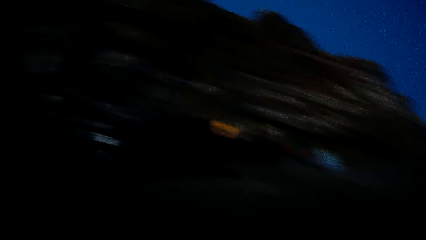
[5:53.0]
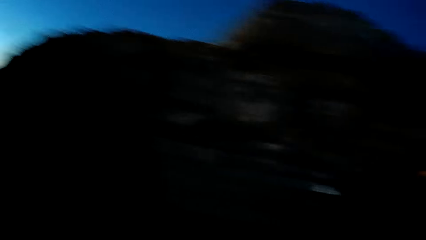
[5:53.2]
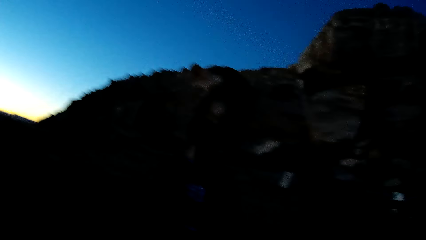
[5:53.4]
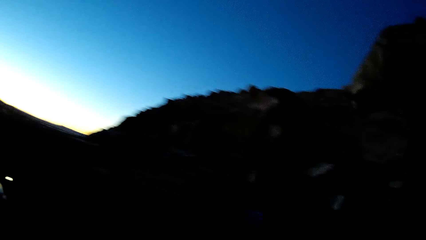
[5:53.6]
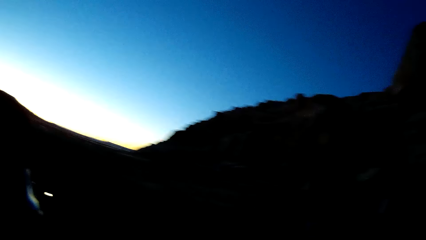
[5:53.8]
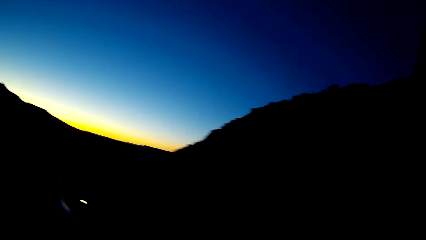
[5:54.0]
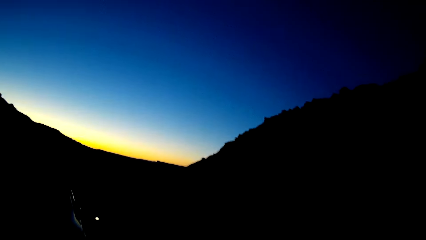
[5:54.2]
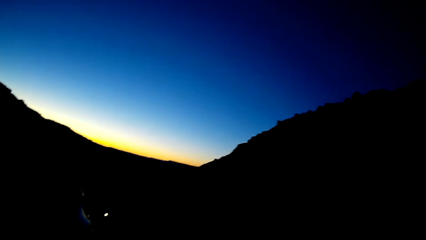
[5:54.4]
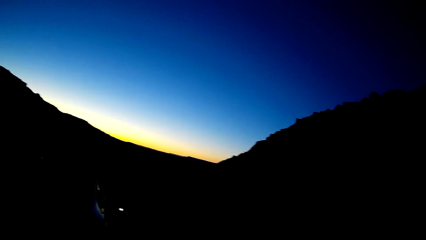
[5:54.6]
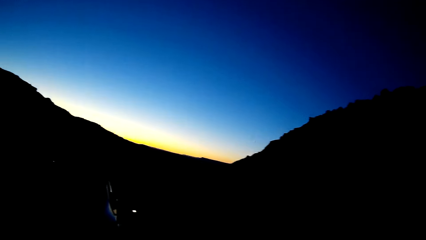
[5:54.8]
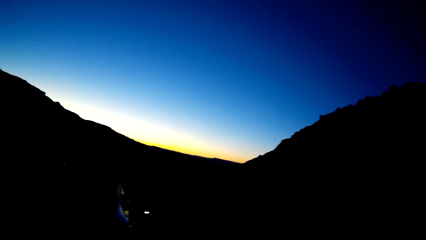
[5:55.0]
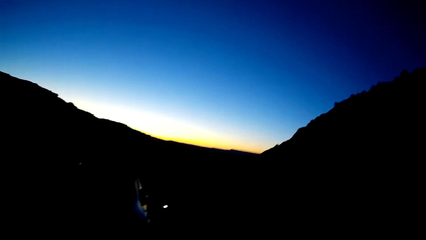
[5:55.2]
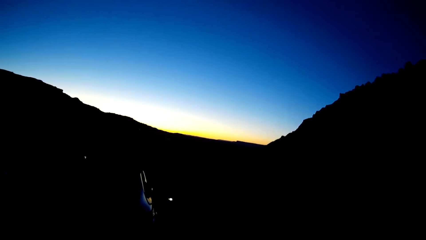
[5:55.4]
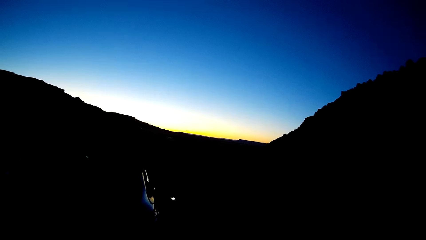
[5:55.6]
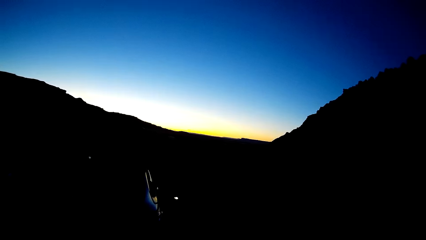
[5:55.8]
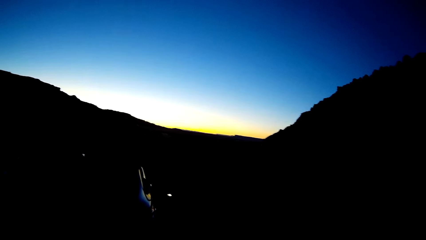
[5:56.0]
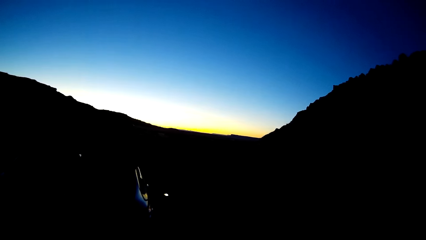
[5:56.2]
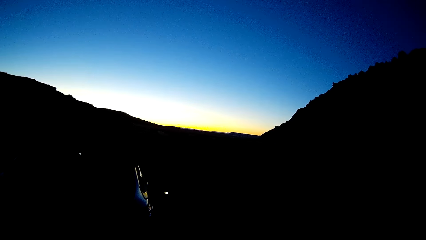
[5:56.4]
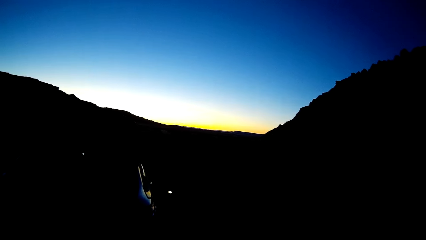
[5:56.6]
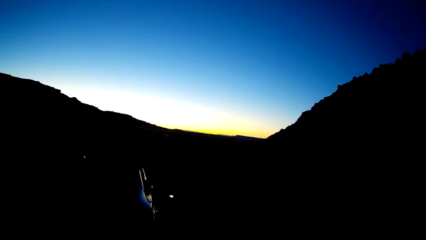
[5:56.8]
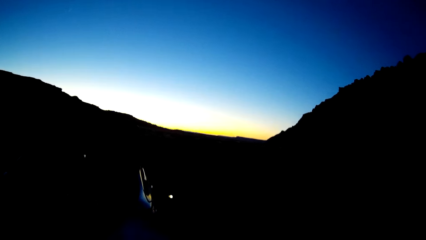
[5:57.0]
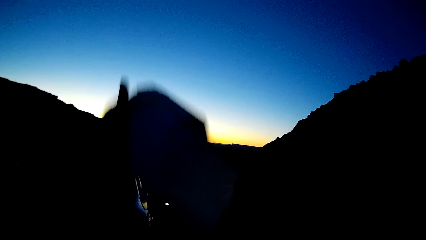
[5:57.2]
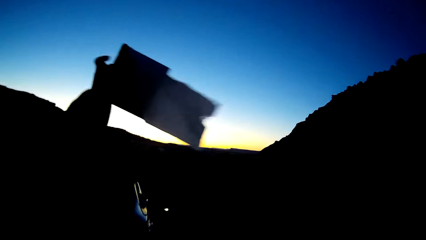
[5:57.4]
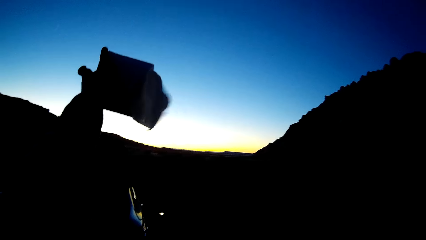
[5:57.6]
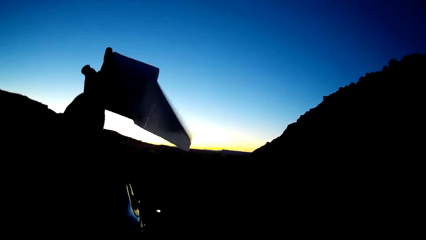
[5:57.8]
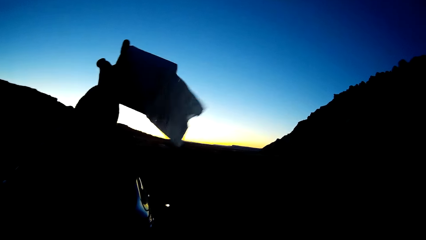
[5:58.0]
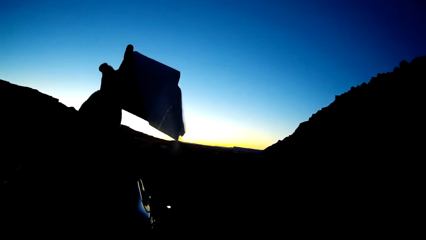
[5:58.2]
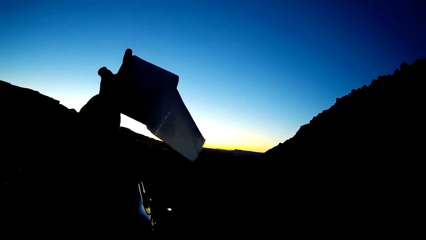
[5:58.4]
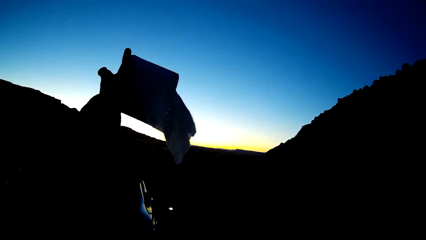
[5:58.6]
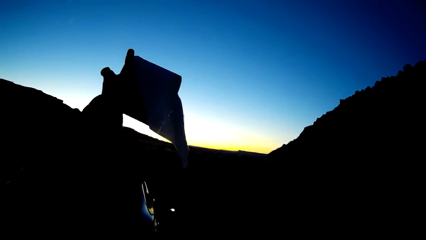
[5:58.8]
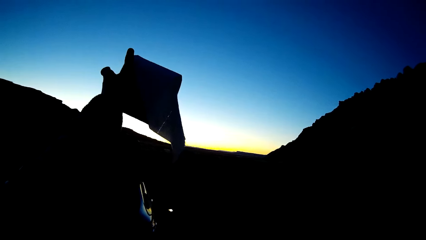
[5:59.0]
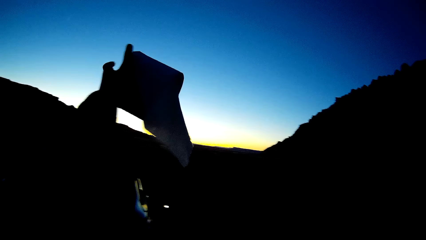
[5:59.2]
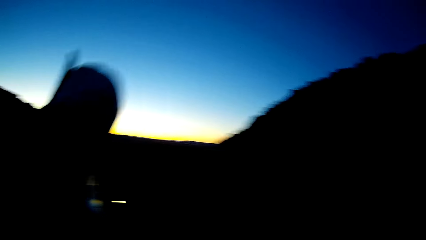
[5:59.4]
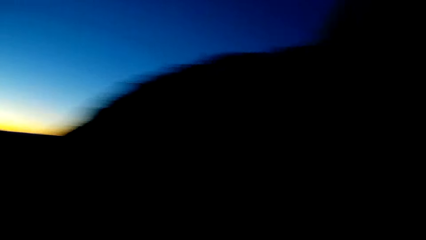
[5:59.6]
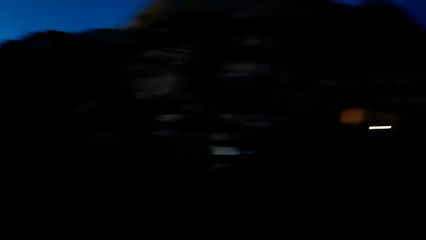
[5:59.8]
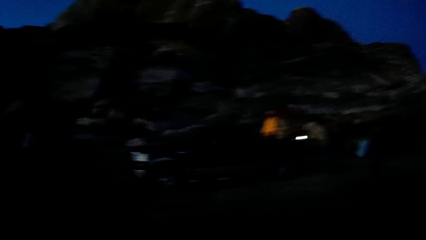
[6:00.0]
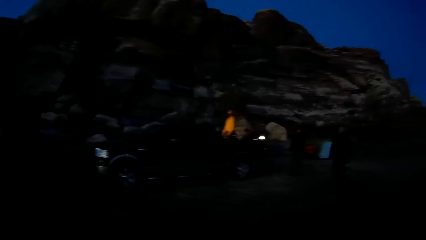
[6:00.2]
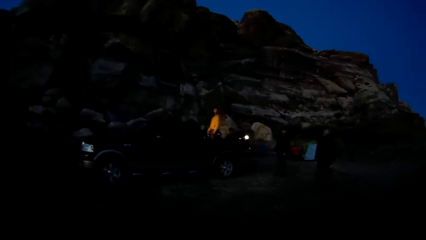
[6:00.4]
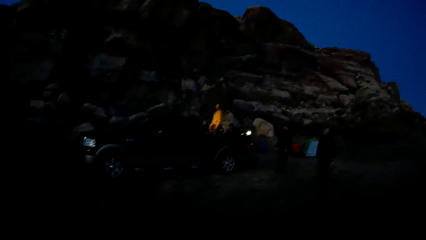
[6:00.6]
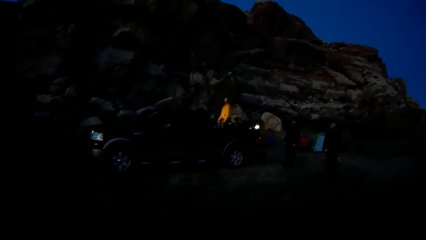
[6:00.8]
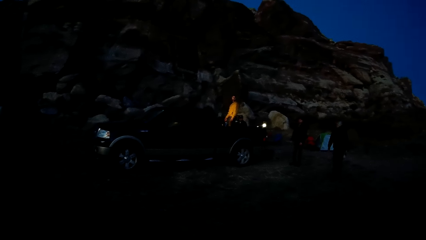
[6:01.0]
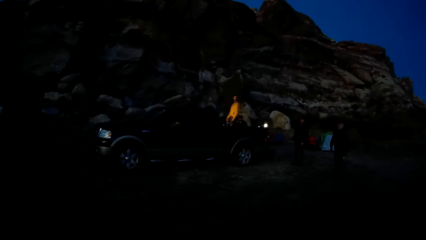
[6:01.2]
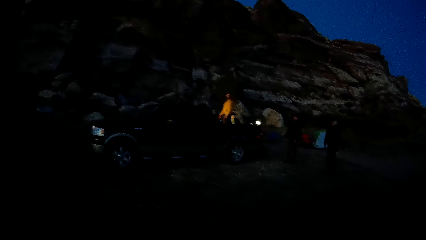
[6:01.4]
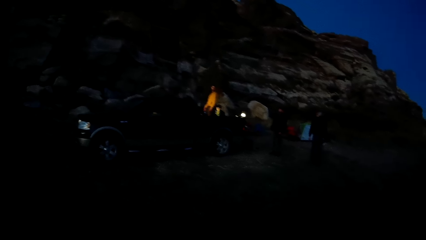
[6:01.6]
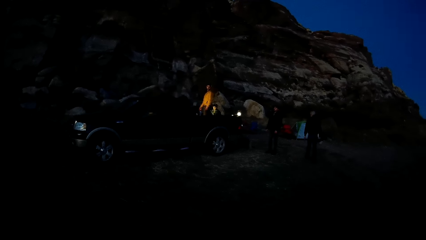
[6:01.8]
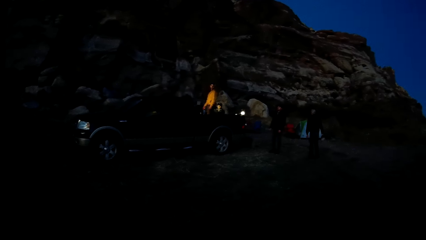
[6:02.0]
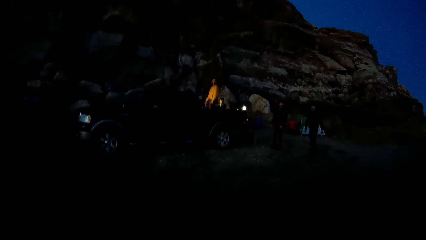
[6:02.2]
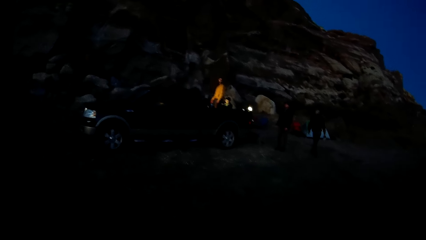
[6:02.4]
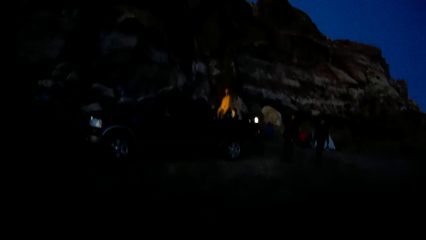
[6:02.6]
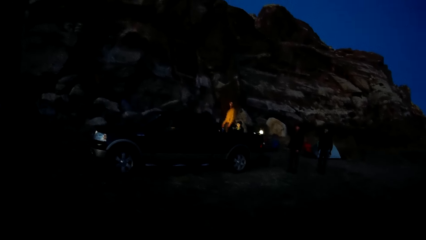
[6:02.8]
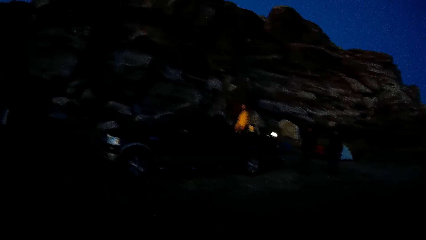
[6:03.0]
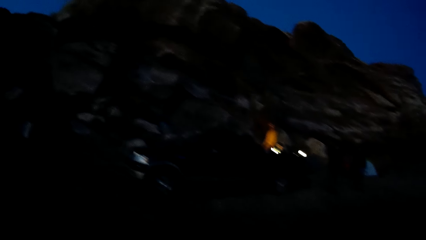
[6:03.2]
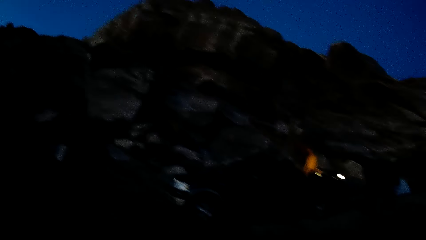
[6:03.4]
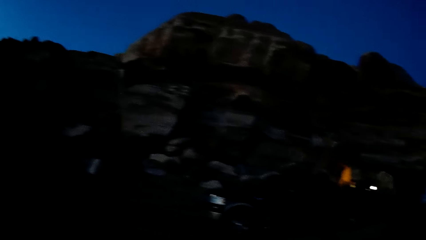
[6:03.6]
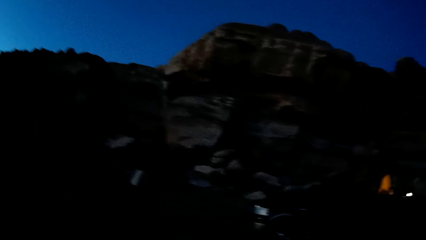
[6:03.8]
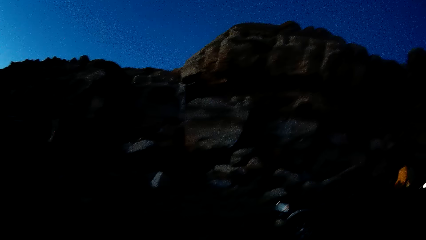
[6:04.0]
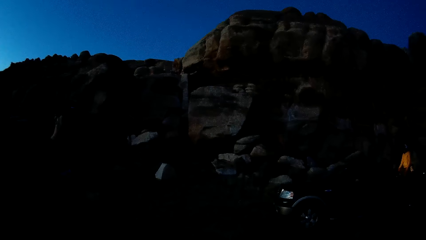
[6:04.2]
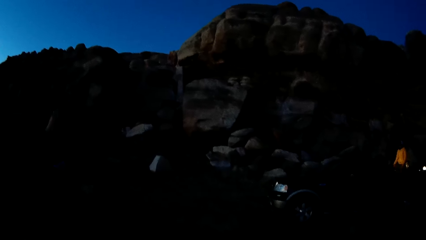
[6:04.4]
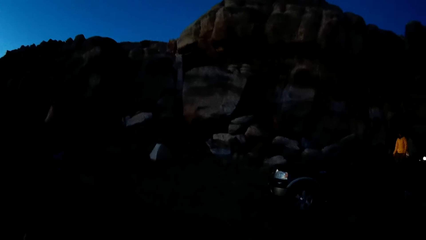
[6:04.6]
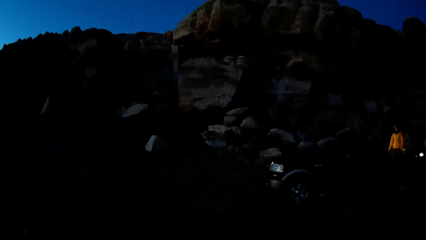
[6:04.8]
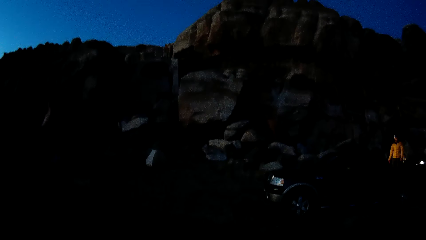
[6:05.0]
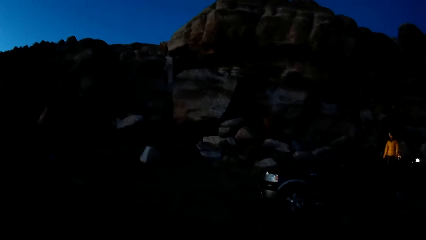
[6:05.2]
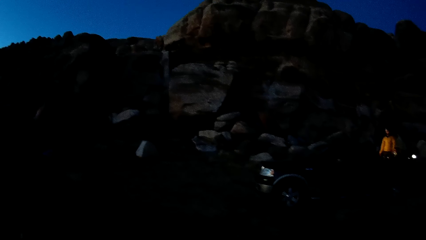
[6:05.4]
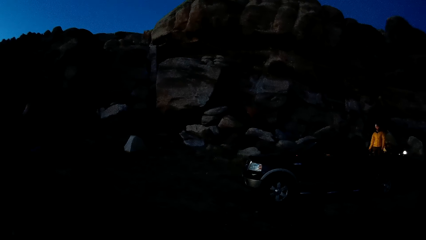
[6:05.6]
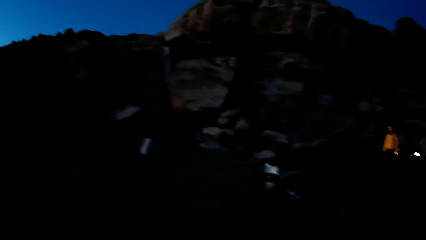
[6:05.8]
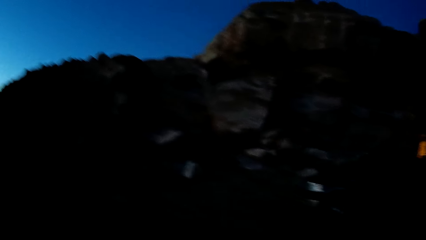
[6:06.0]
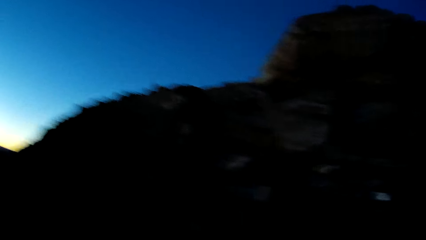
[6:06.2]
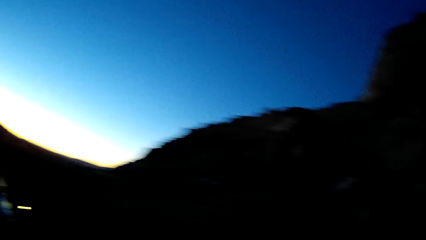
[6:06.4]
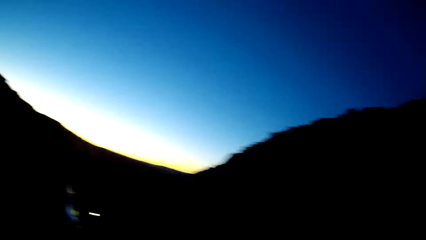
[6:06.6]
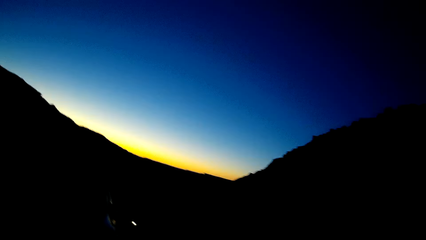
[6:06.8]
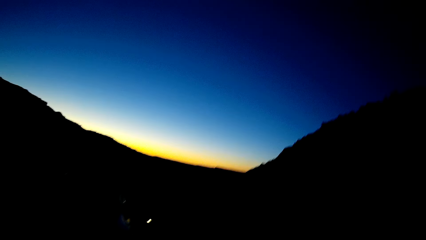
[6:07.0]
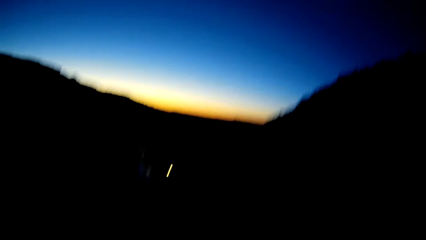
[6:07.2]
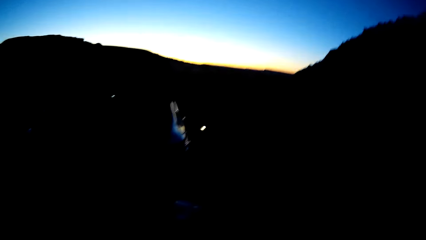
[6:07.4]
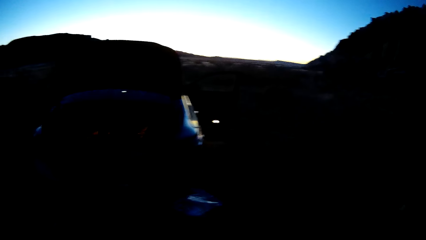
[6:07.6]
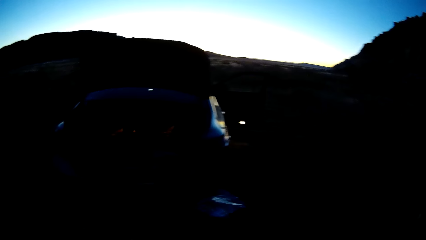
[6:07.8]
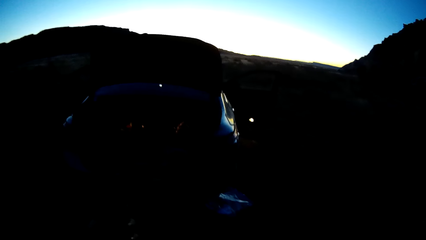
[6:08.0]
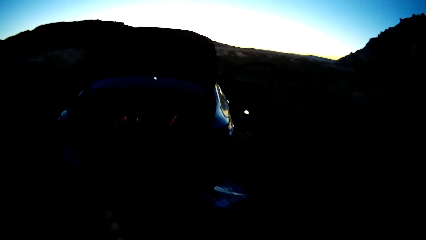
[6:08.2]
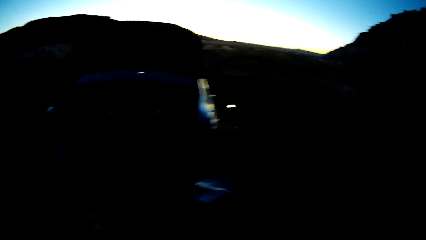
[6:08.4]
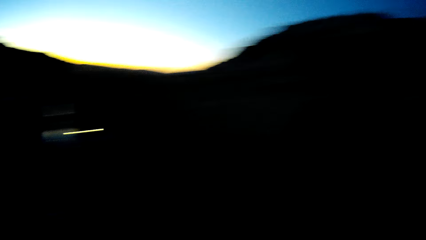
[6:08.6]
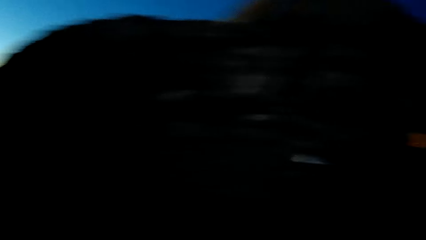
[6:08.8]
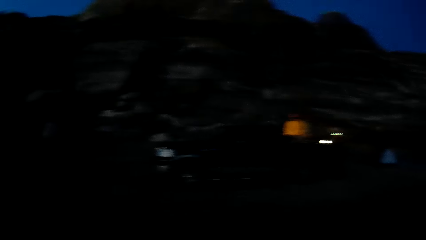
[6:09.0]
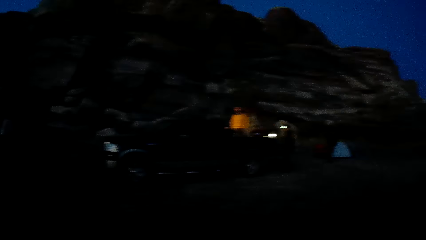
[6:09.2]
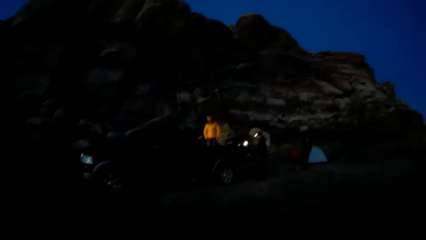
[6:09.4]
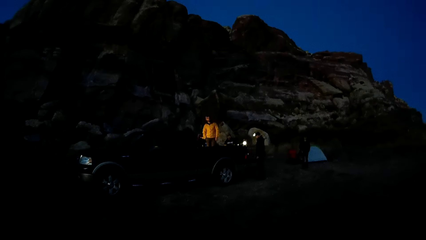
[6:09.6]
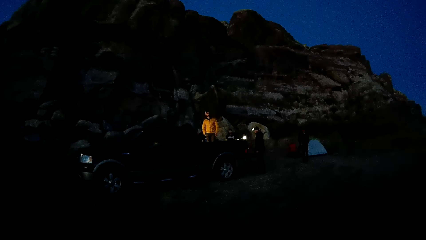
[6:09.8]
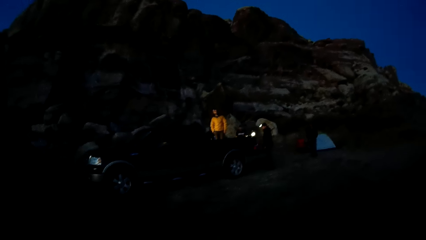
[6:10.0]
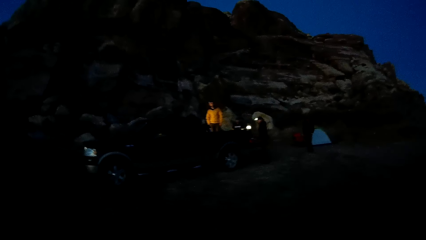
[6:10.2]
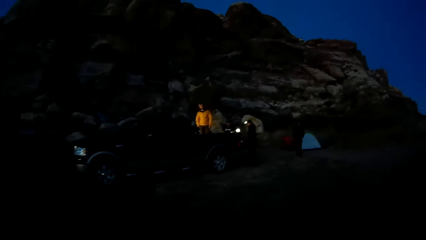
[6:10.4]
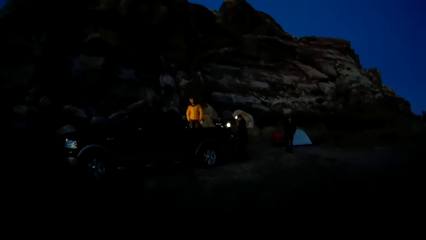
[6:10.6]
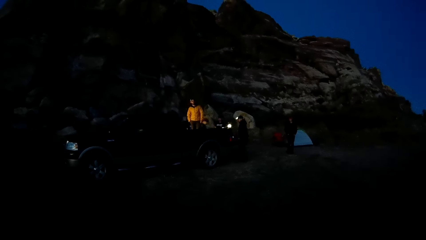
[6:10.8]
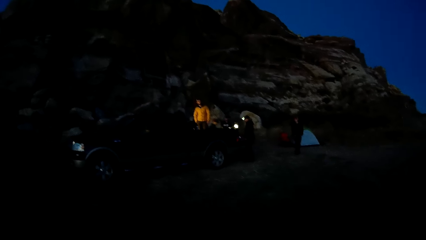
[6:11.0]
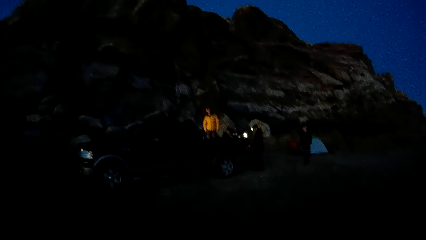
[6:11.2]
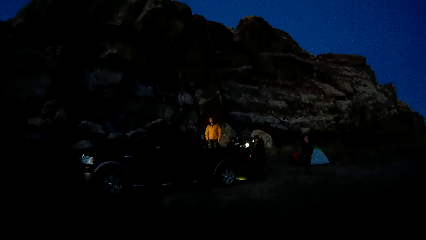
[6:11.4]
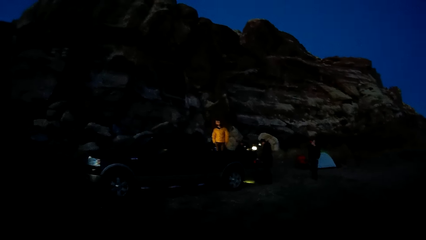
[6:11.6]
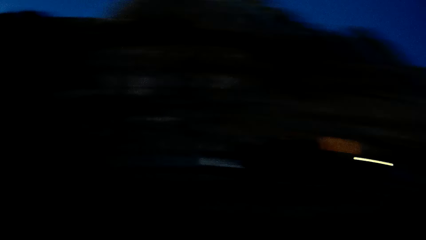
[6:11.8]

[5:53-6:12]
The camera wearer turns the head left. They look at the sky. They swing a hand. They hold a roll of tissue up. They swing a hand. They turn the head right. A man walks in the field. The camera wearer turns the head left. They stare at the car. They turn the head left. They look at the sky. They move the head down. They stare at the car. They turn the head right. Another man walks in the field.
